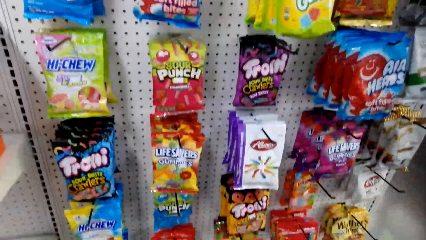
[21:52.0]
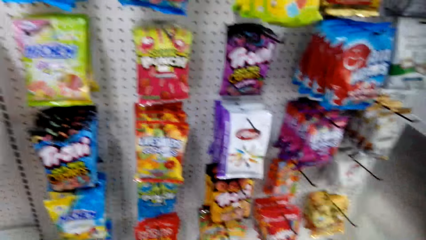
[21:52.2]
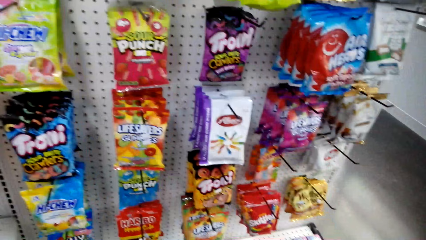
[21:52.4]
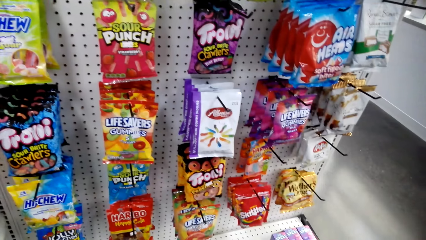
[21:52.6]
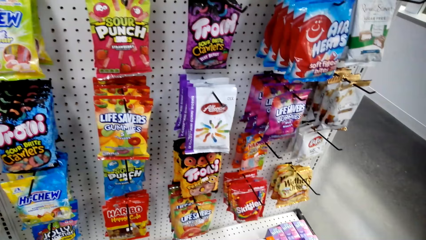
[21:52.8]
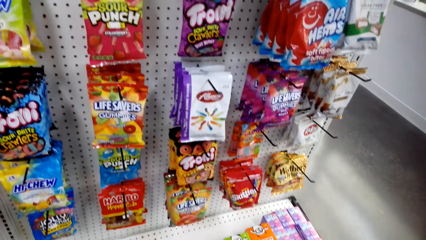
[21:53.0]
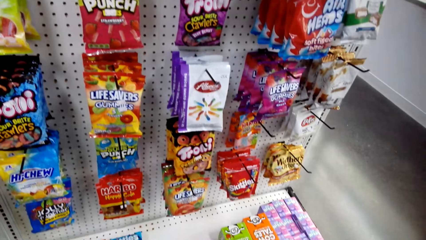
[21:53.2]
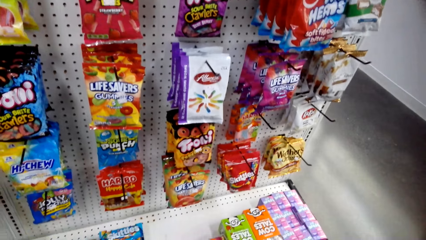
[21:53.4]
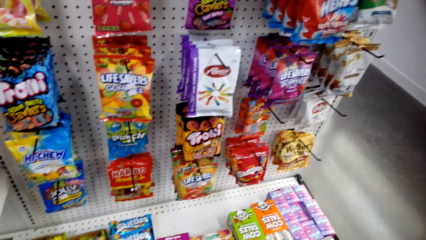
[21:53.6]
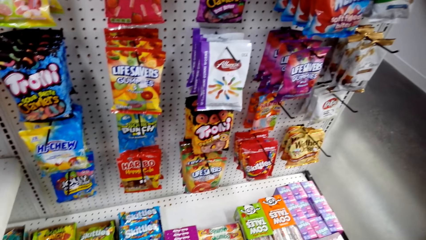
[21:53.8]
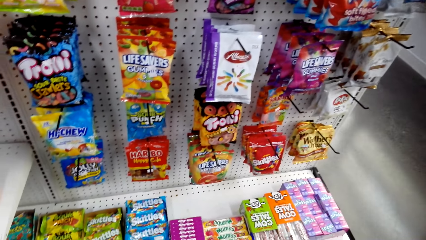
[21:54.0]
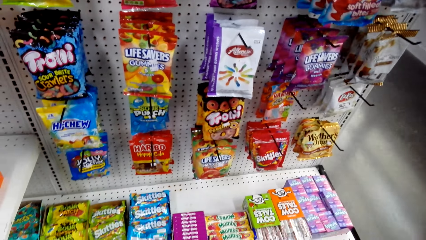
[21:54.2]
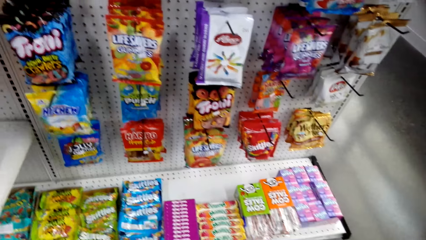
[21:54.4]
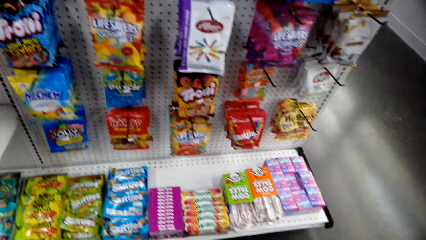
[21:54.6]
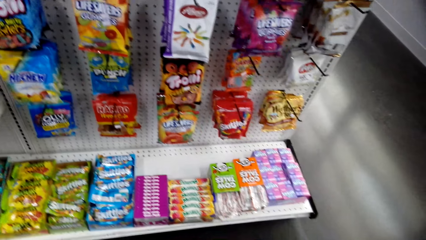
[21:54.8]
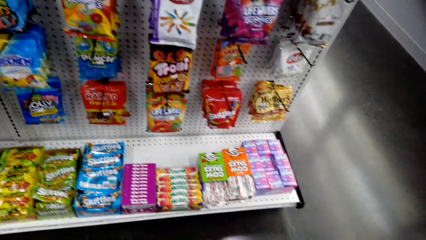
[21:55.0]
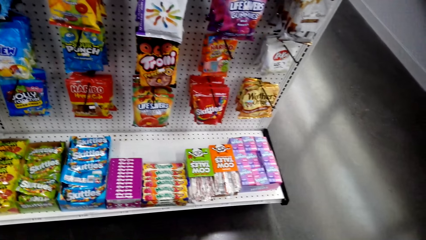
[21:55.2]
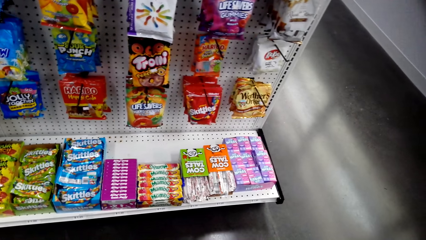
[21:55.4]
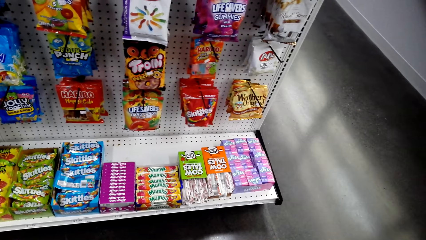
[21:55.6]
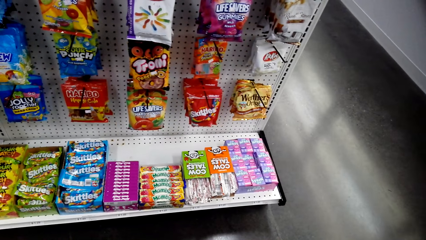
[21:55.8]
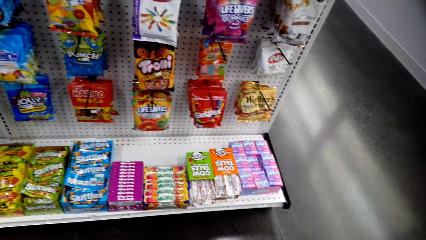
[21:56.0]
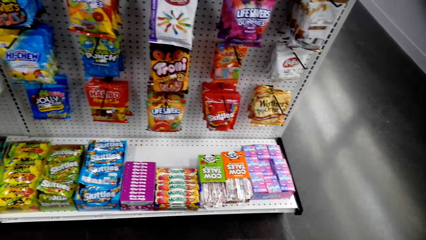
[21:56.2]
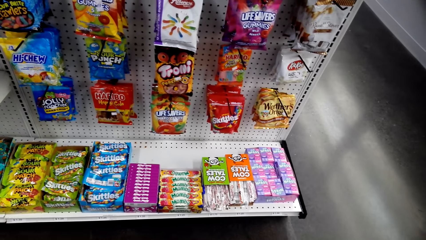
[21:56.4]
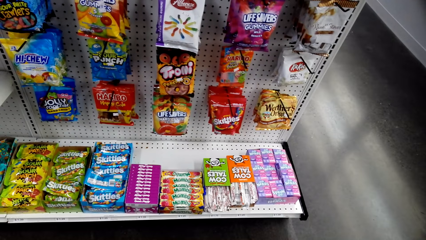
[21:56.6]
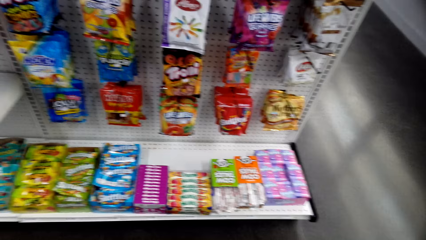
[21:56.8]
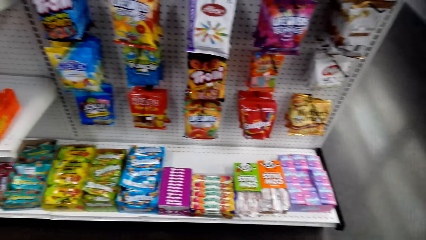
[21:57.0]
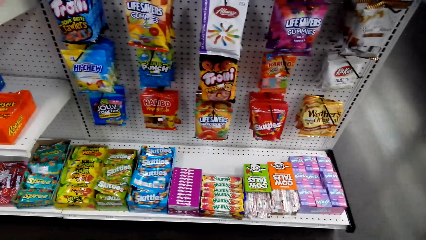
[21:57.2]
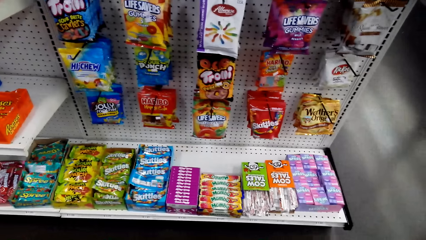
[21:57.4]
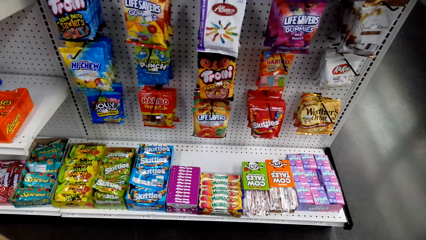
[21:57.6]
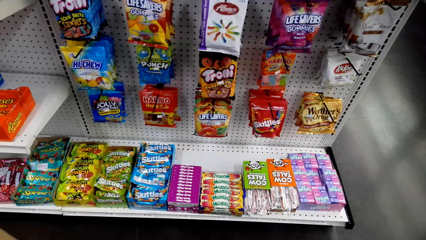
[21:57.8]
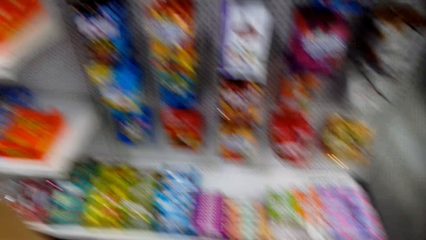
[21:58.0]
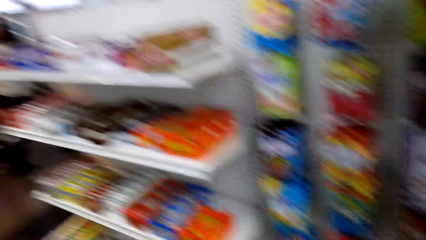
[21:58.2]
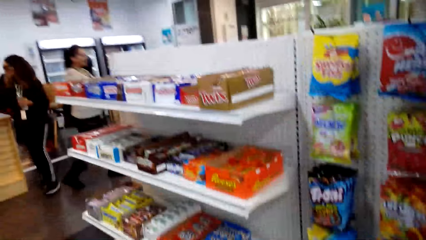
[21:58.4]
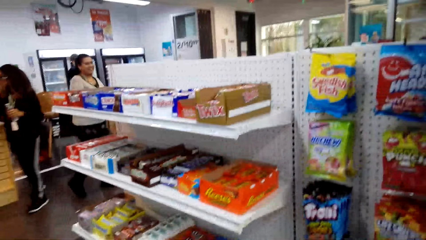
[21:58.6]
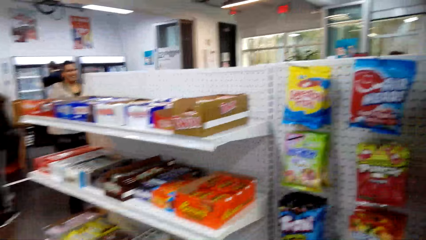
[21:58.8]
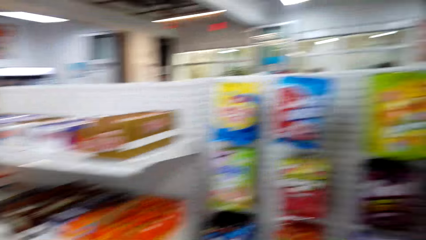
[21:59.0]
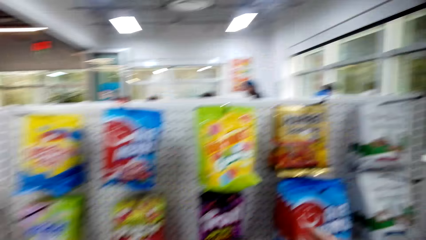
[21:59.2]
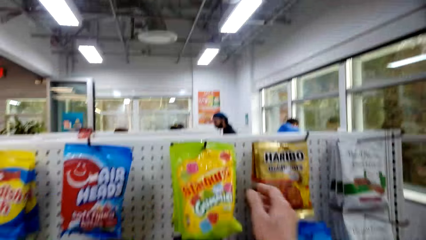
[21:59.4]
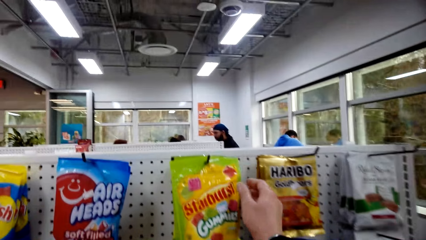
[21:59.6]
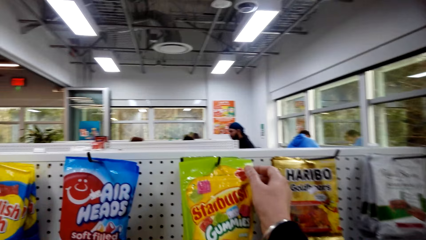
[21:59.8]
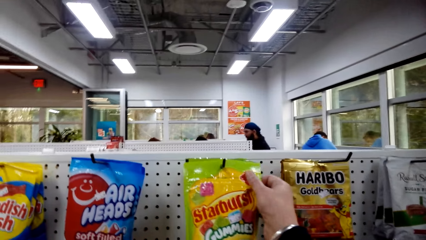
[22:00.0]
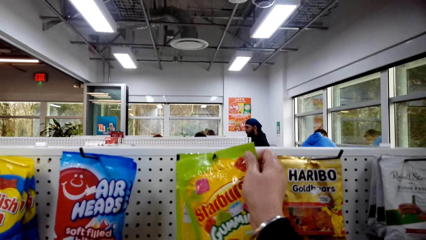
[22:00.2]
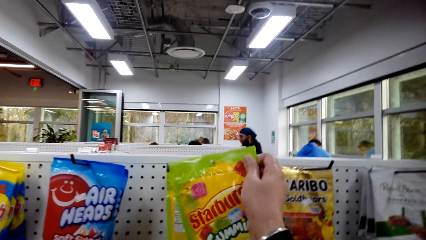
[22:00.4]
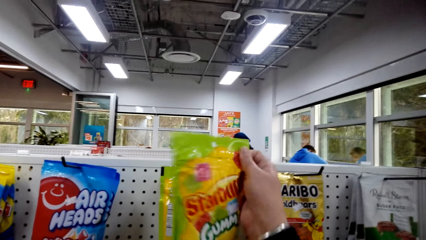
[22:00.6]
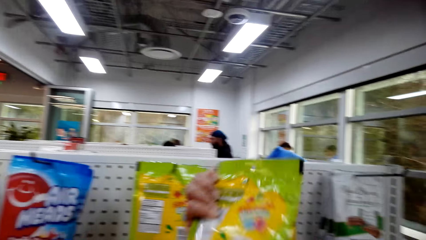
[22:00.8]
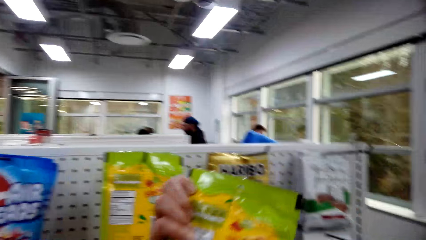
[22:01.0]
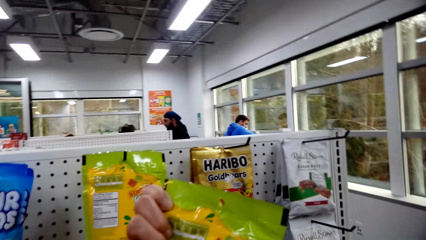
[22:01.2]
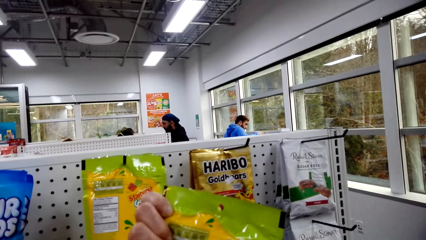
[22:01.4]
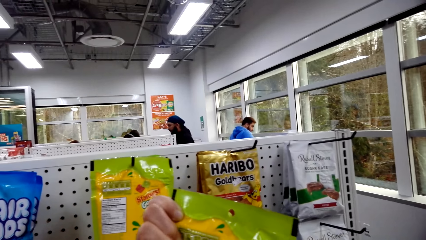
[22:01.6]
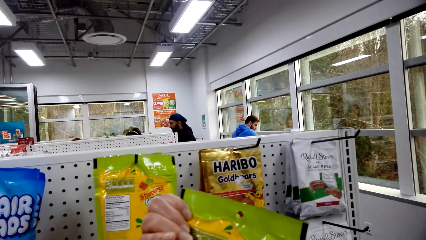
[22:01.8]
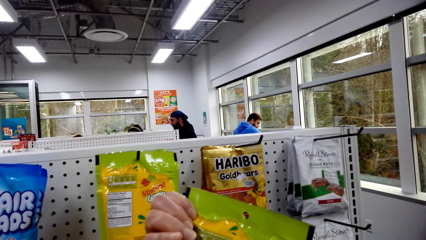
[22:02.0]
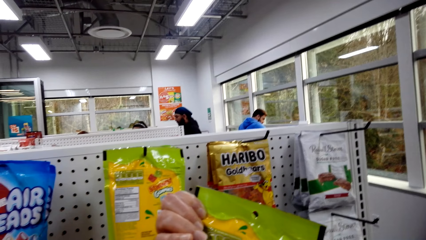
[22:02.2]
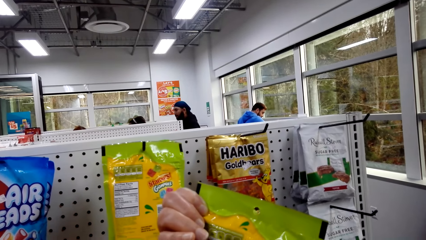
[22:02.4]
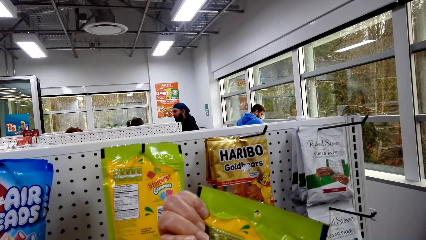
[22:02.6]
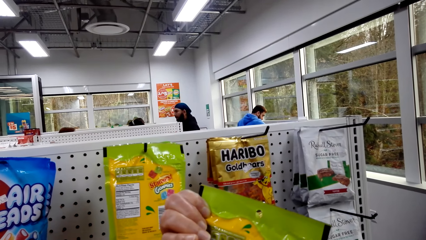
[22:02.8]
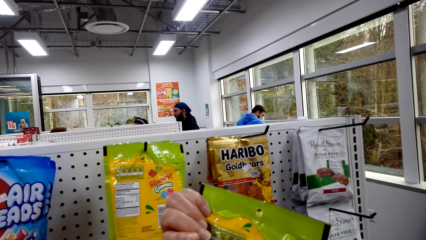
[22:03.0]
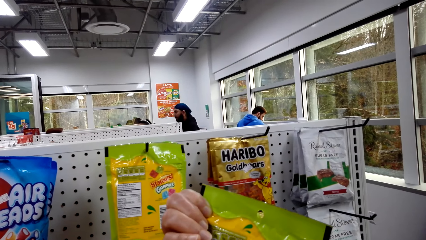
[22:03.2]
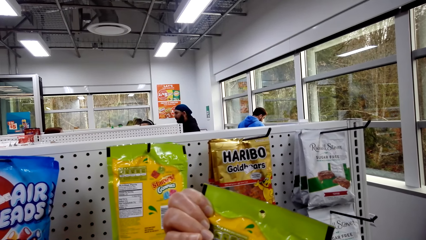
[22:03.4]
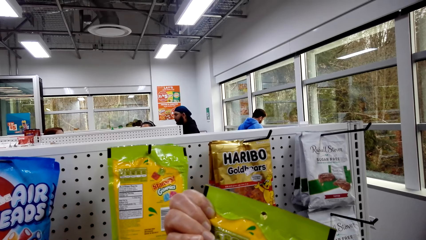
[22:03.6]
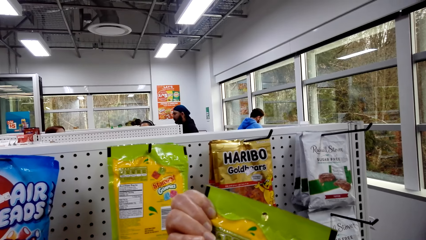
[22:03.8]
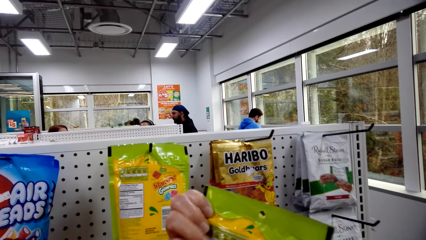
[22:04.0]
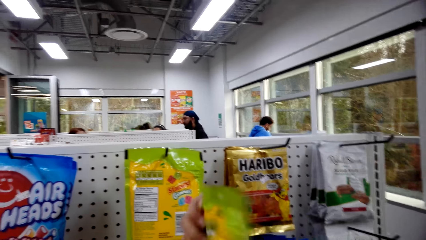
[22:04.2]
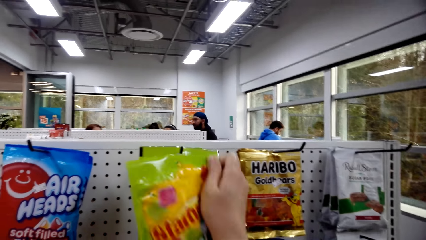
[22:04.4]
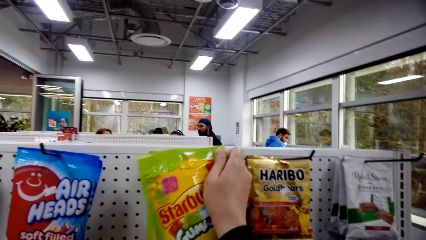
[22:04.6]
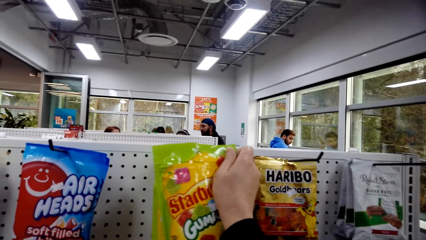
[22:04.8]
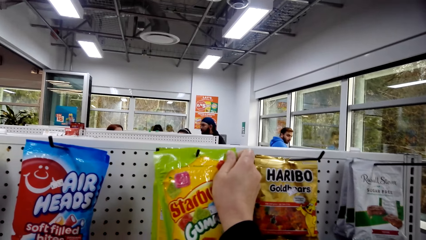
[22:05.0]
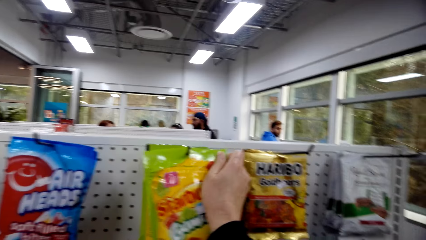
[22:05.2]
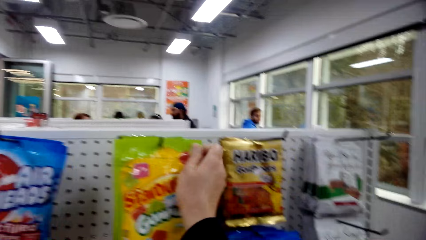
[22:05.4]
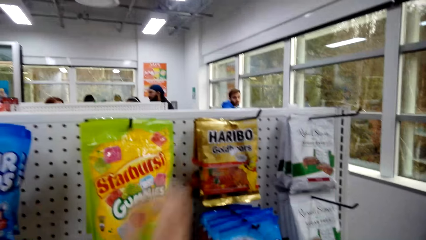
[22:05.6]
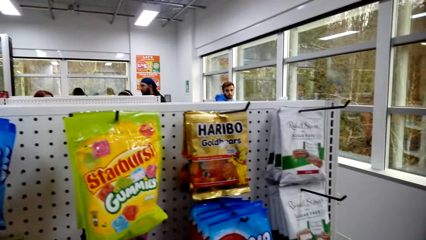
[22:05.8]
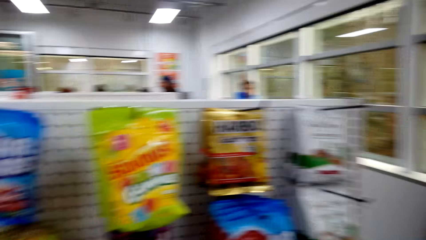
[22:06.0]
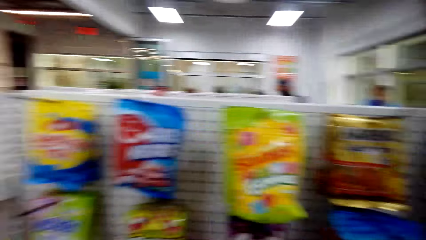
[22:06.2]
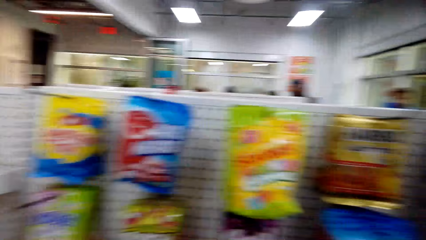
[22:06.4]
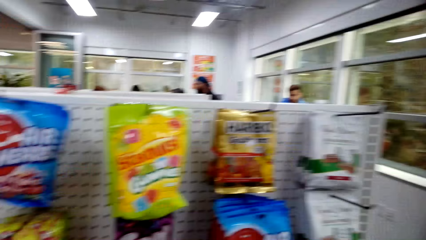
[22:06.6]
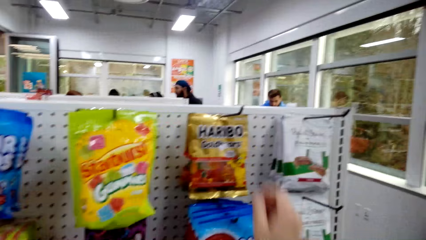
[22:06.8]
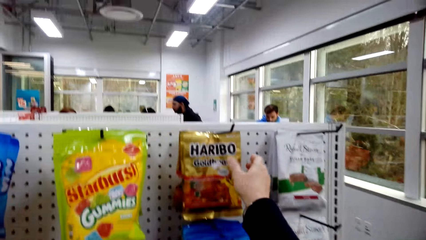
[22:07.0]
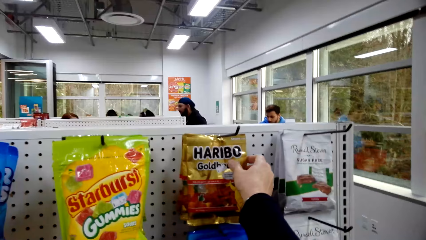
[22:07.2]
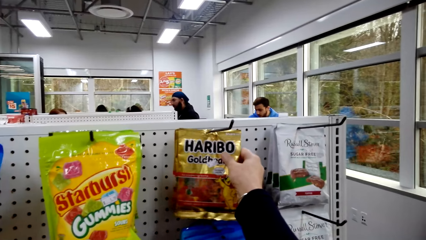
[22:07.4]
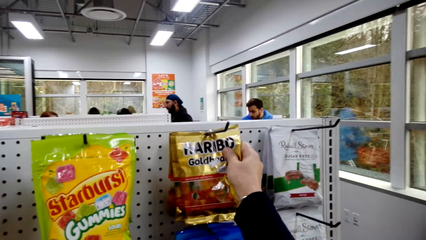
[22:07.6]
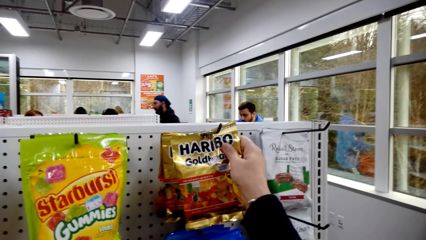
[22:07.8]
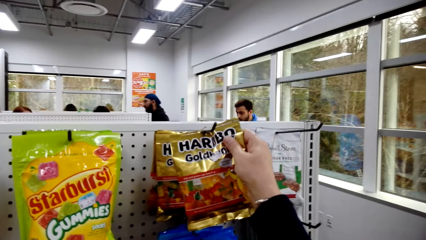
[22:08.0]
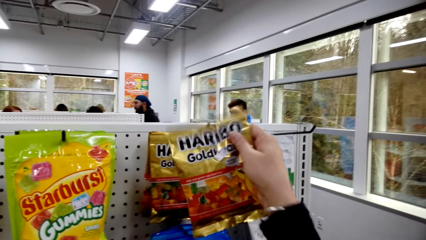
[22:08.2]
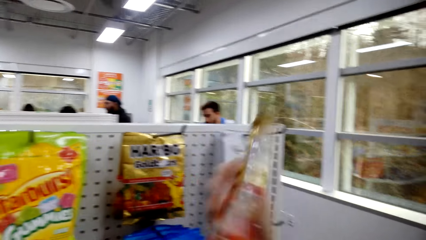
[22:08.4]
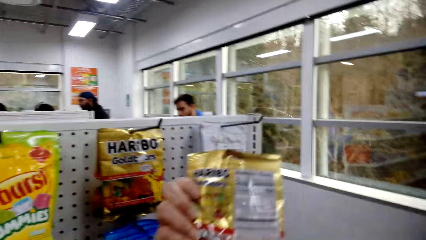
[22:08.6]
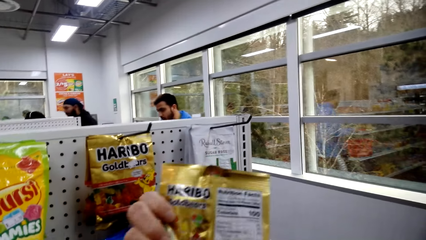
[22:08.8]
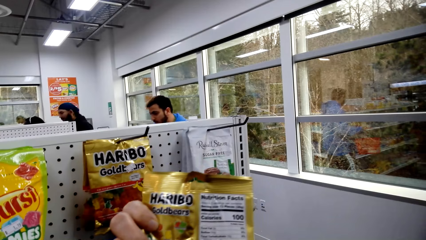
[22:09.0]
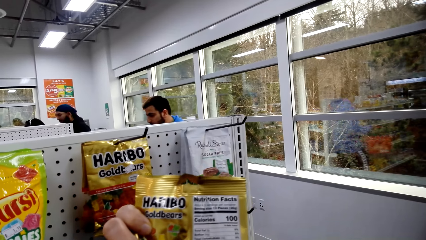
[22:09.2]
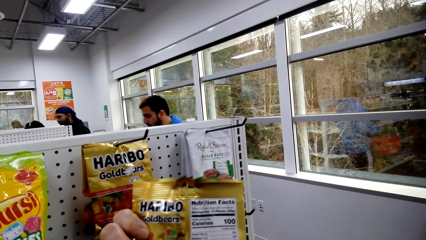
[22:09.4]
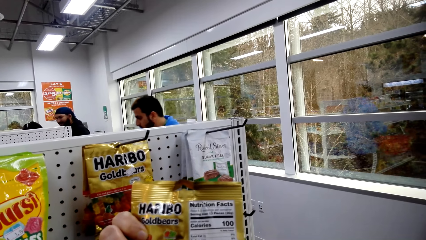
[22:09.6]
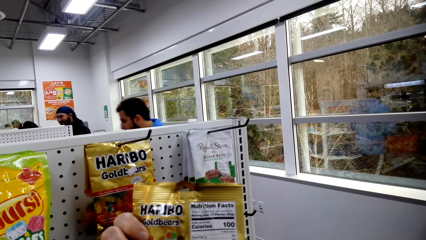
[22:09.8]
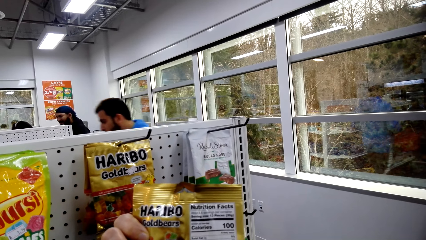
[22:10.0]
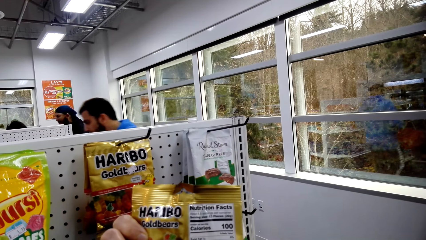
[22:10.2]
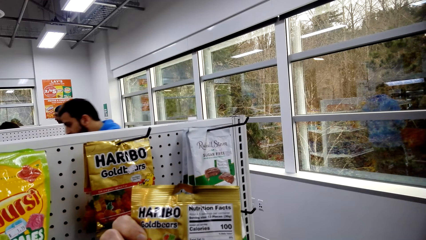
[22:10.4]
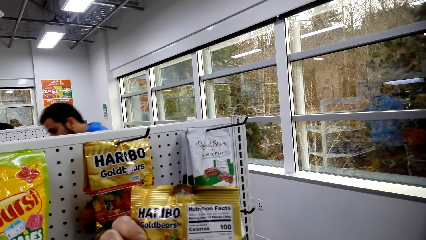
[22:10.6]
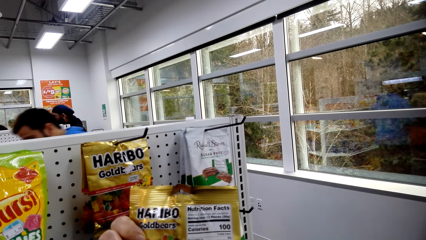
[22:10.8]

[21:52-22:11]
The camera wearer picks up a packet. They examine the packet. They hang the packet on the metal. They pick Haribo from the metal. They examine the Haribo packet.
